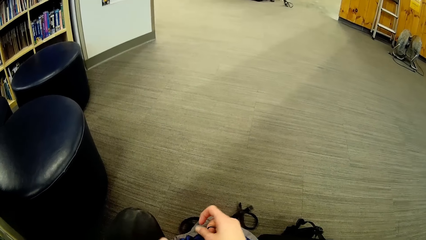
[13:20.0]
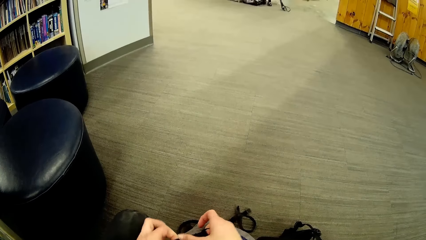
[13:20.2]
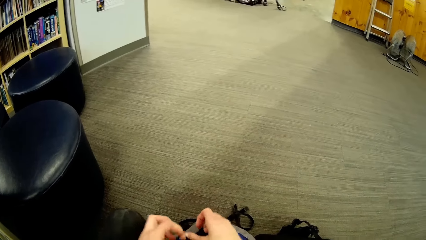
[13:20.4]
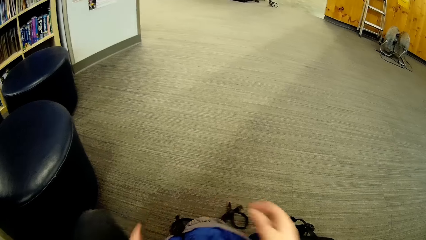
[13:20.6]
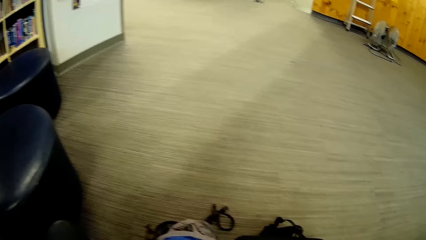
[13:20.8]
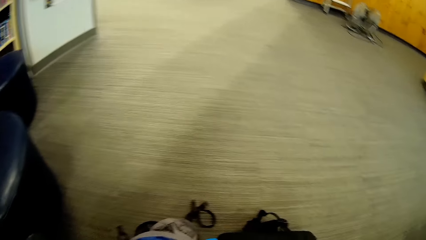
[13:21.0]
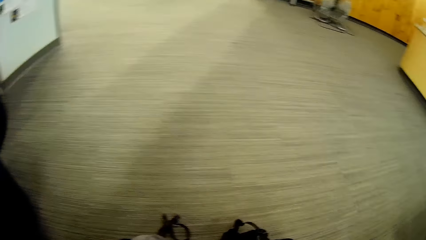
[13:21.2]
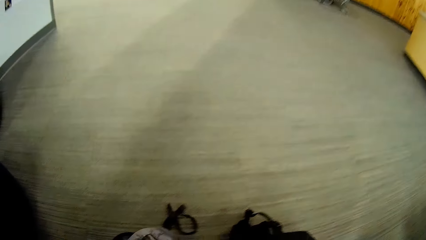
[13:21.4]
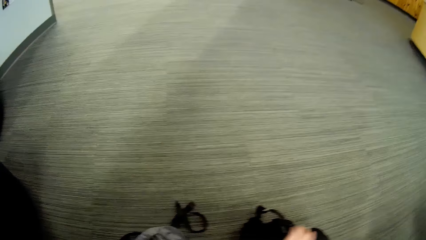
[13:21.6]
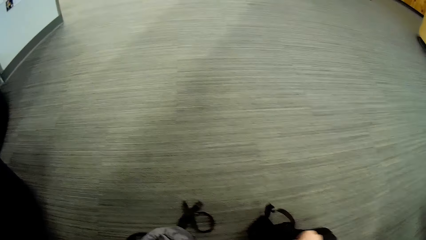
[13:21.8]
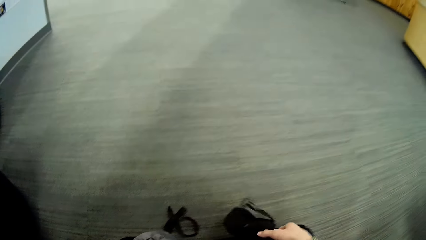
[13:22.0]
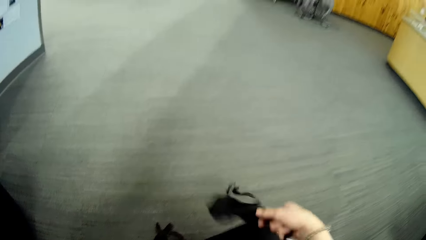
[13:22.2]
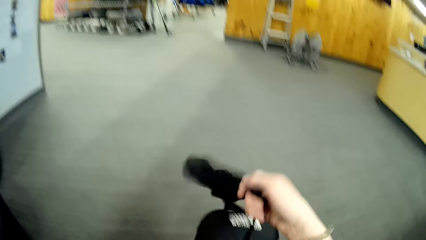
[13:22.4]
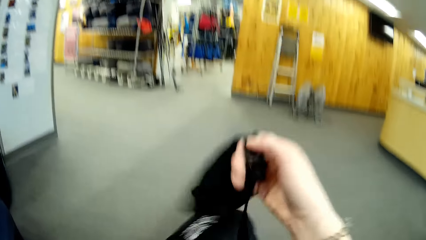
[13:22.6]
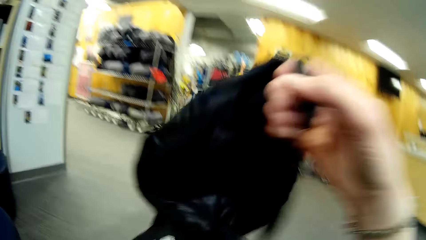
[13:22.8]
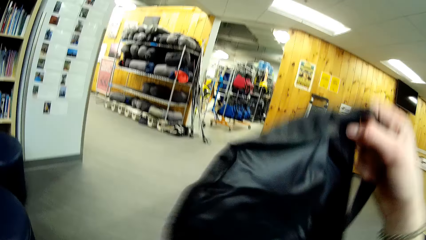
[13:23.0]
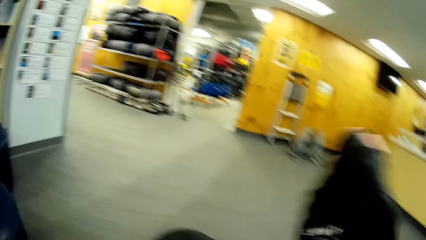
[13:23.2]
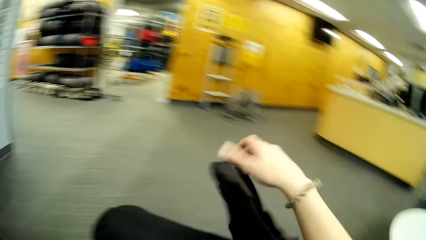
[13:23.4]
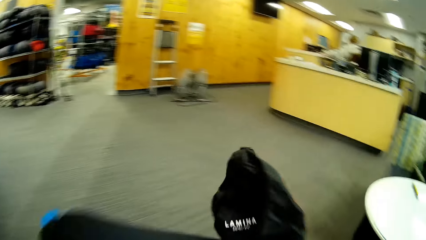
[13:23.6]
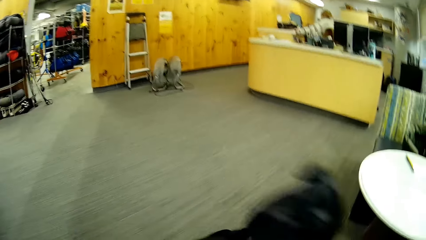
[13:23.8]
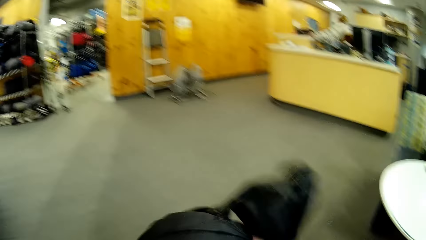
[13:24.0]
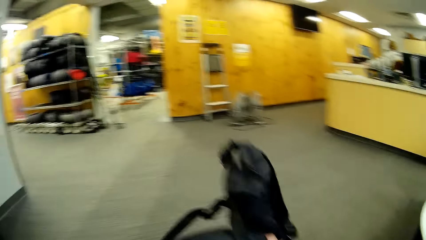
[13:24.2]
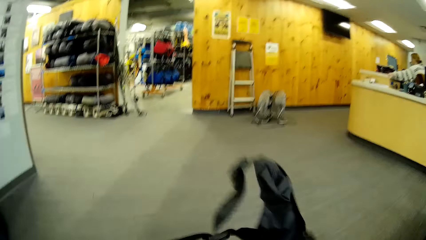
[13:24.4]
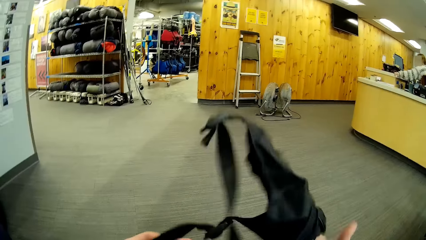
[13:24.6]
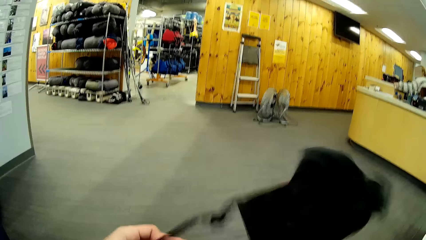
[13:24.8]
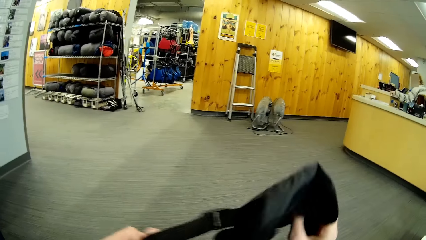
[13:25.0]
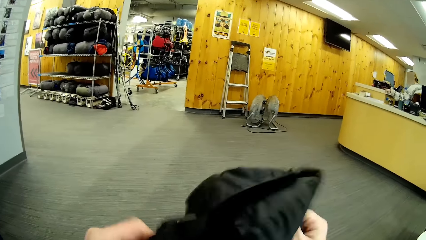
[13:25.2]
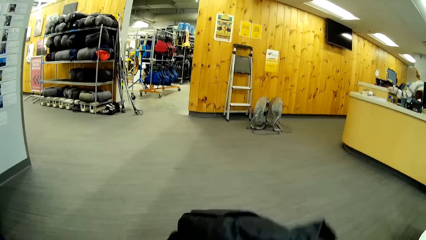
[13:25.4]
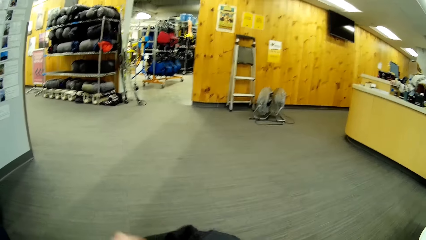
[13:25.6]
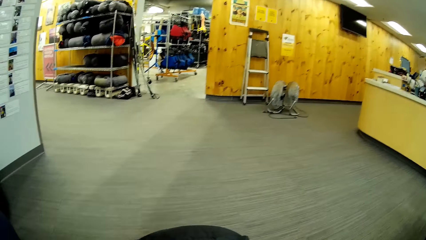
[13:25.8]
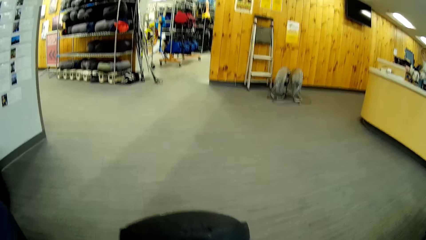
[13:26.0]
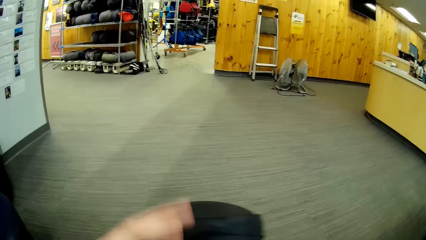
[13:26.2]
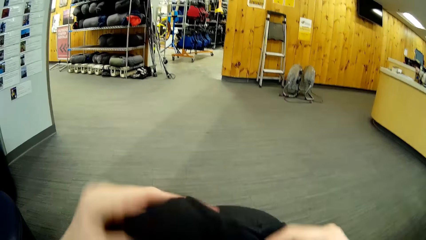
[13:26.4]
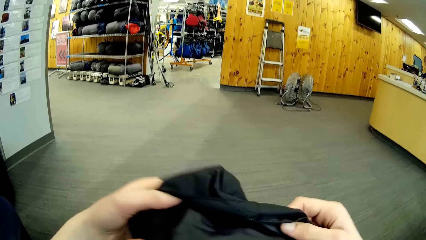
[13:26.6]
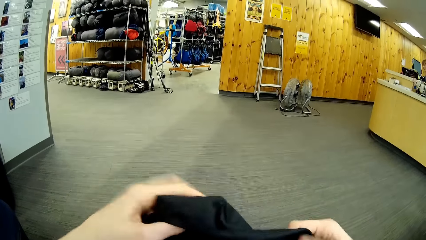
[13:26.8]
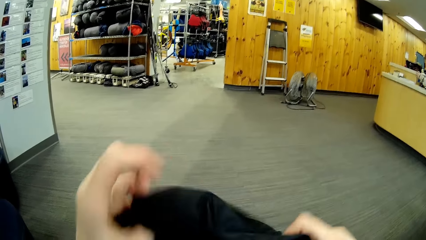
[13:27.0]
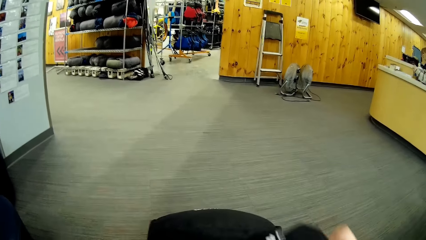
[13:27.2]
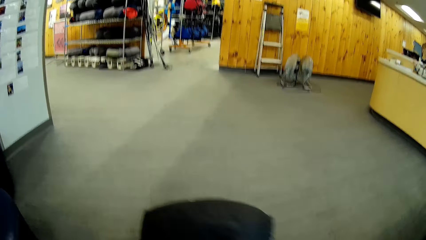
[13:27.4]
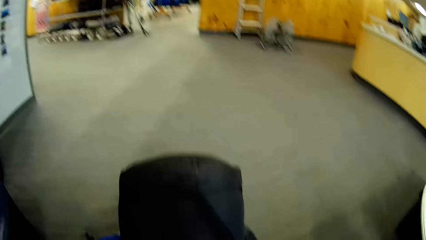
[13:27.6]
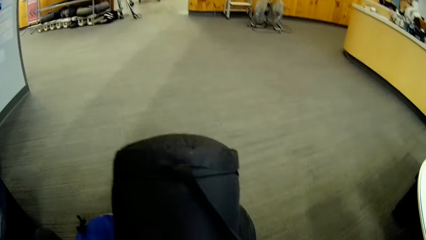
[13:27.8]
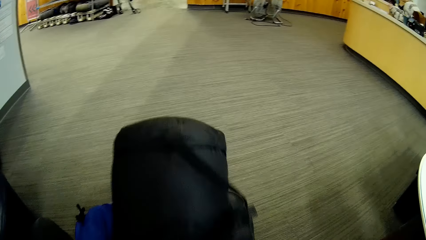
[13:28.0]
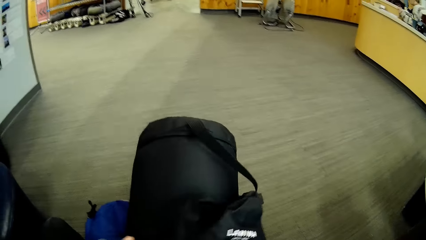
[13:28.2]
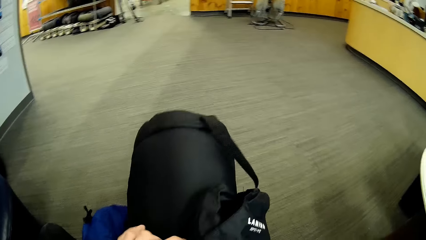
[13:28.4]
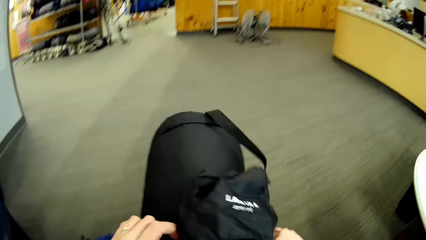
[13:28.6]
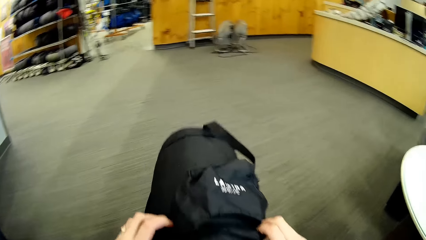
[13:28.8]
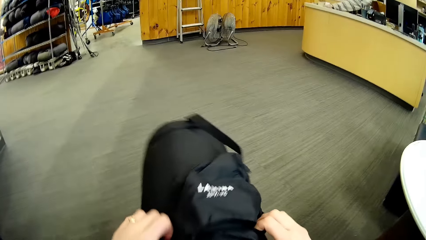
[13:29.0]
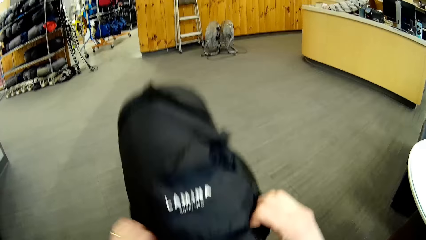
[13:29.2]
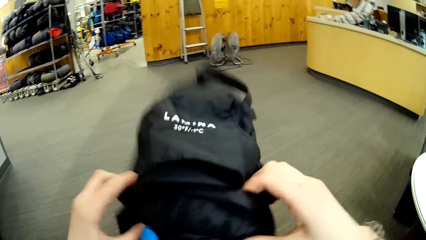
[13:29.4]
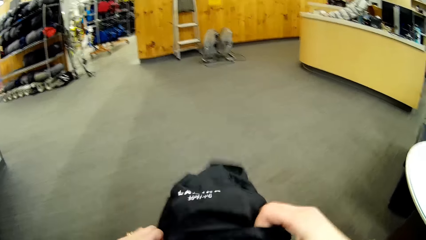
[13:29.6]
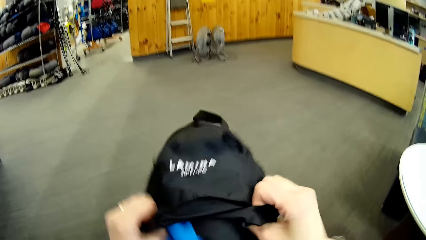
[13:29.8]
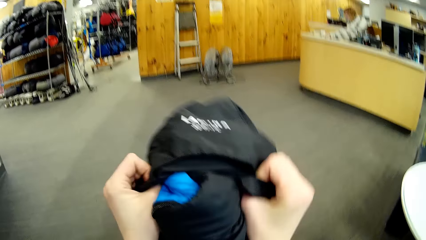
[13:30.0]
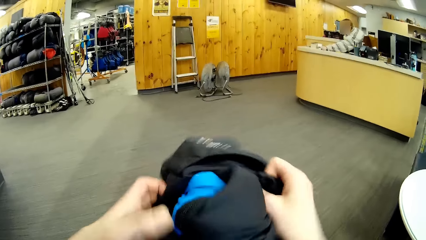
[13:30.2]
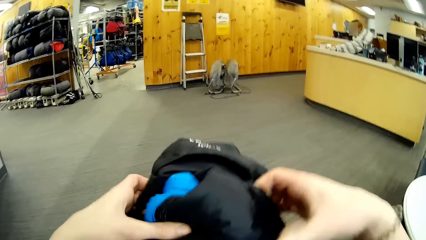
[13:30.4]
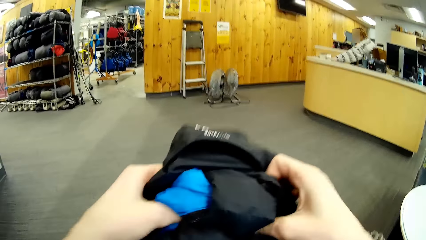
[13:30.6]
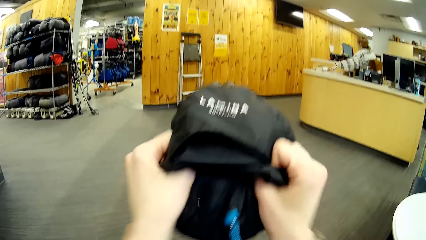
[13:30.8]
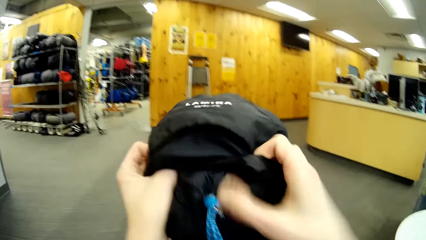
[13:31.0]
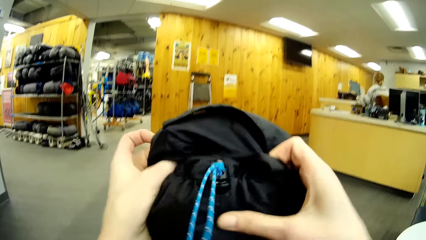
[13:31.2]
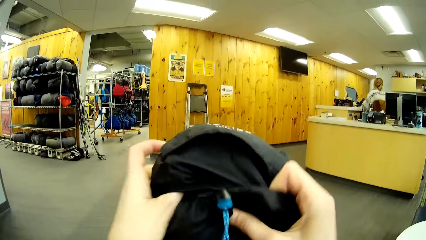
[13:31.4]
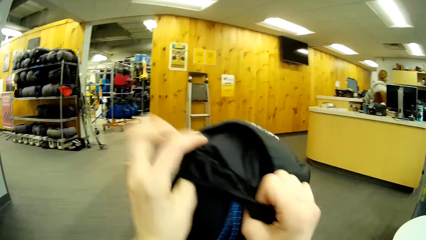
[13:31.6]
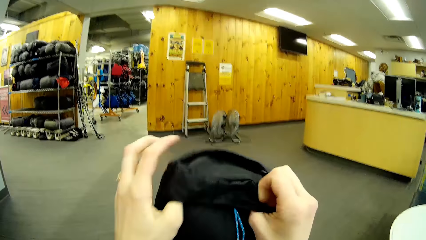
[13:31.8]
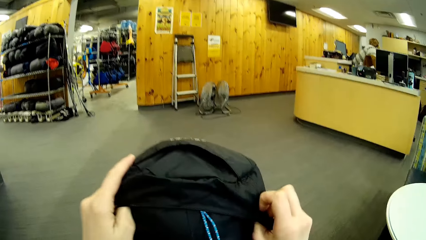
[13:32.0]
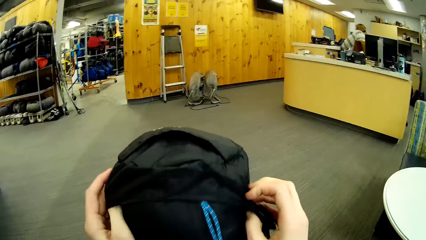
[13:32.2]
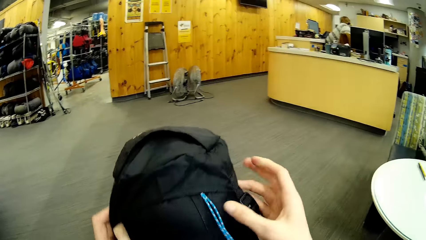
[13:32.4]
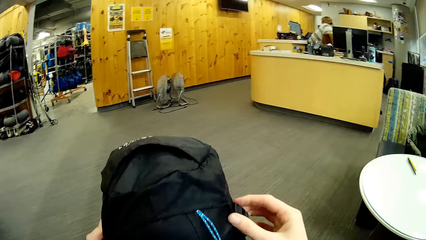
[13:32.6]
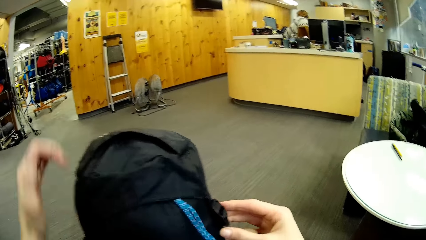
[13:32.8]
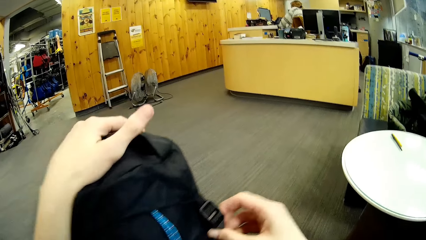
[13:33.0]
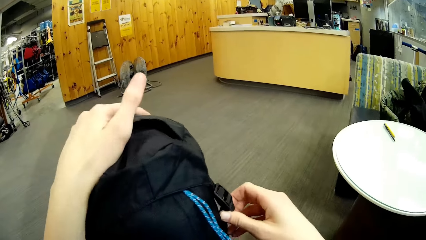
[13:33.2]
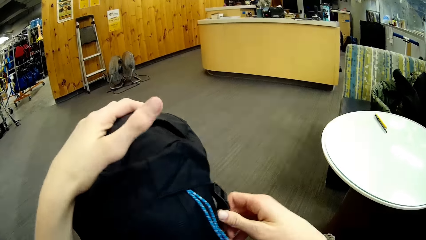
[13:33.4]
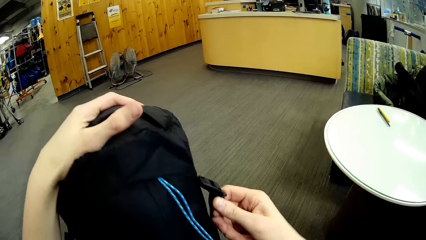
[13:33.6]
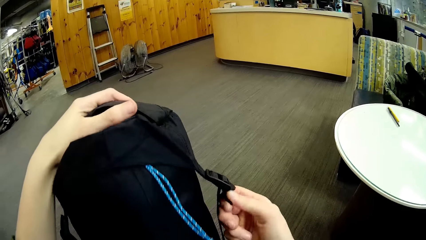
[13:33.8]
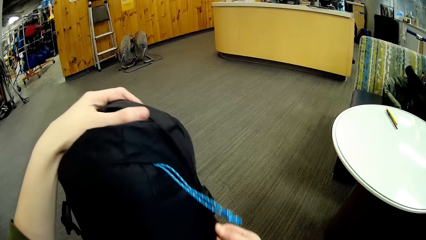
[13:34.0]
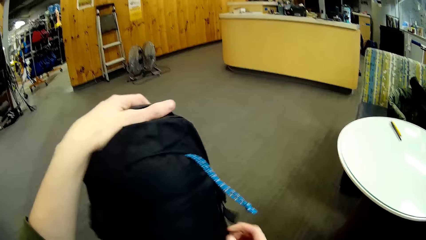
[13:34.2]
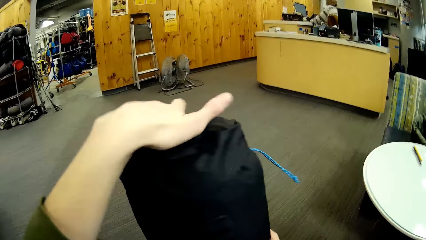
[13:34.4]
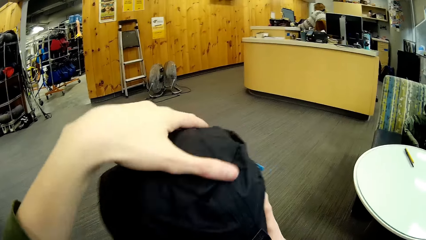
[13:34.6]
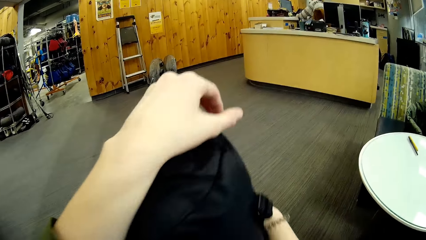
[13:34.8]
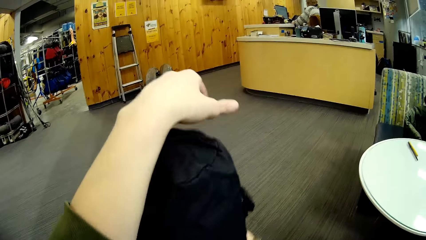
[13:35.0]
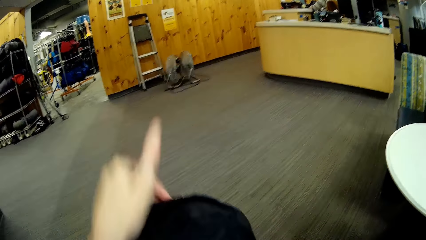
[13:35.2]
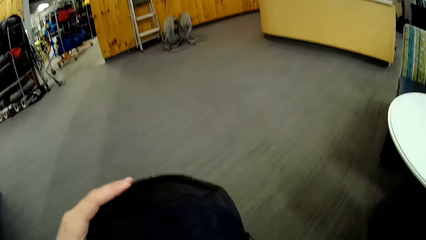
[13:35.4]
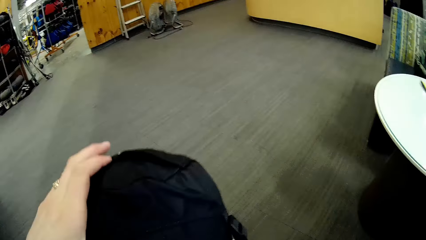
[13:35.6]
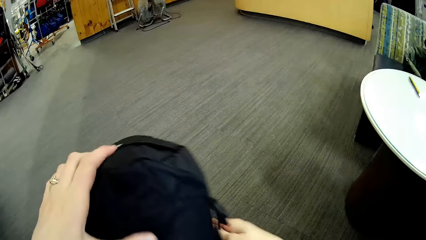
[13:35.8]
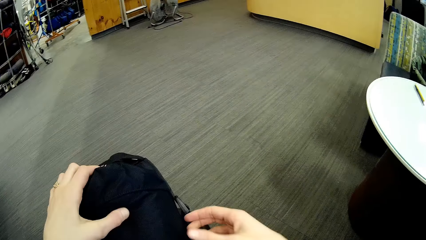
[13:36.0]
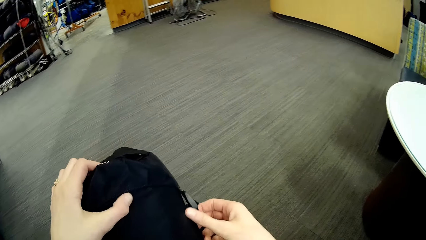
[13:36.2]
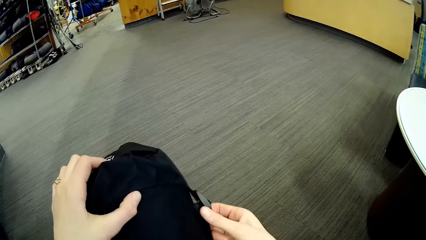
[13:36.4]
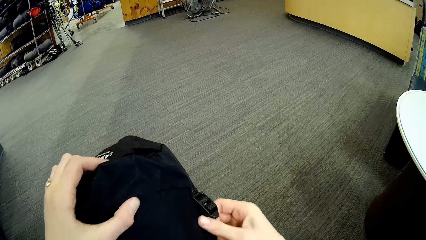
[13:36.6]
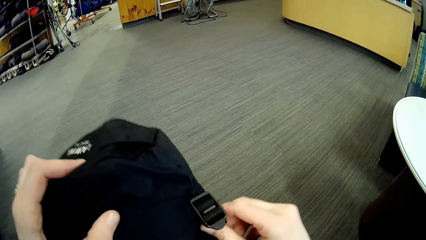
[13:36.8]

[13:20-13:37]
The camera wearer fixes part of the bag. They put the bag inside a pack.
